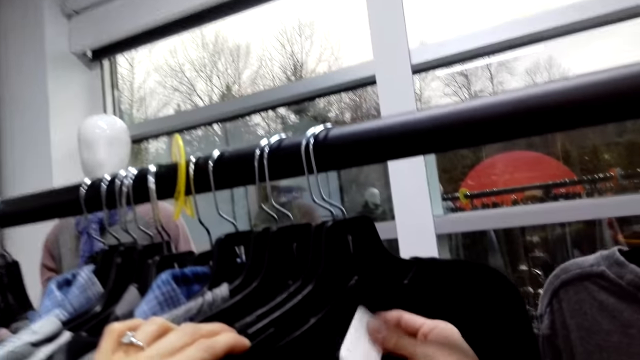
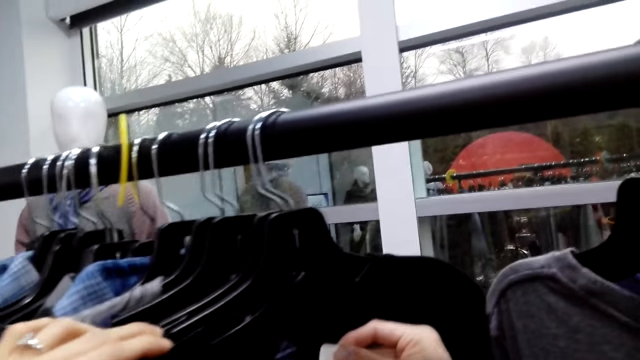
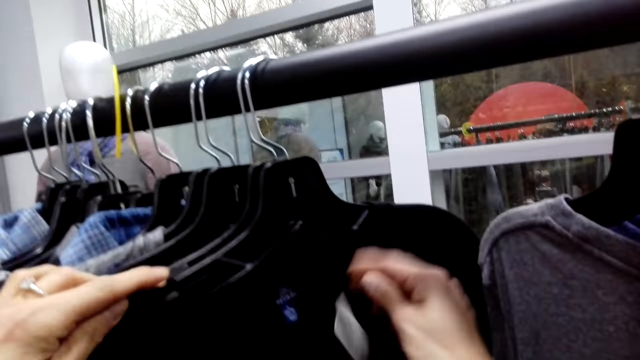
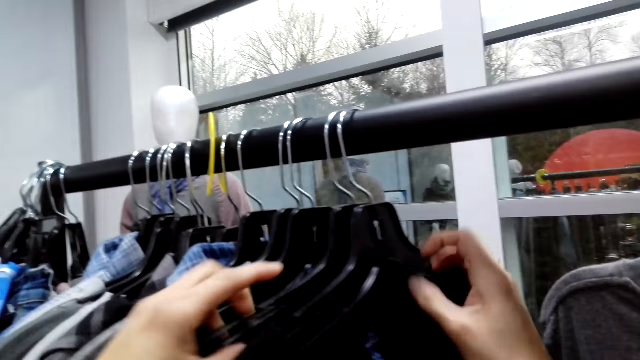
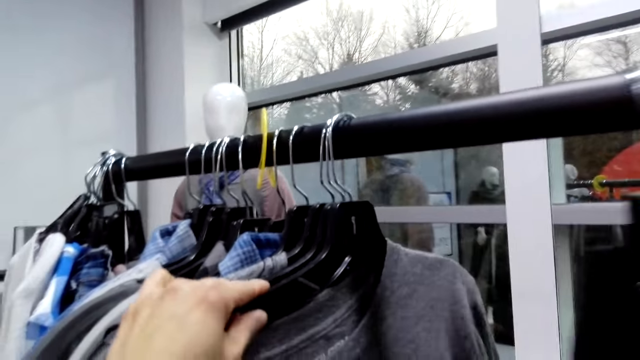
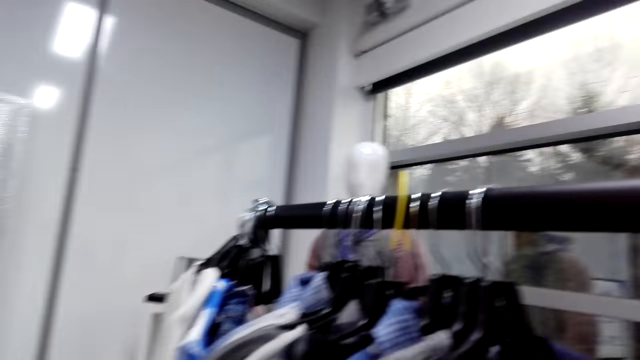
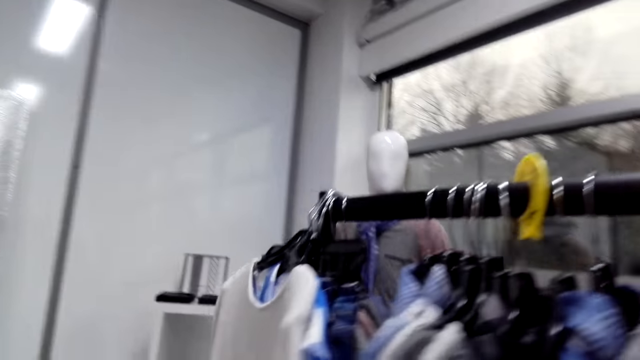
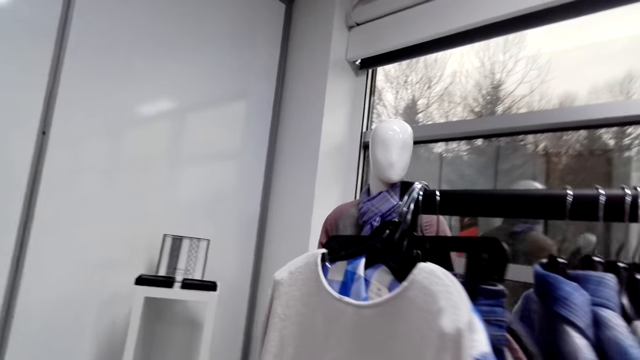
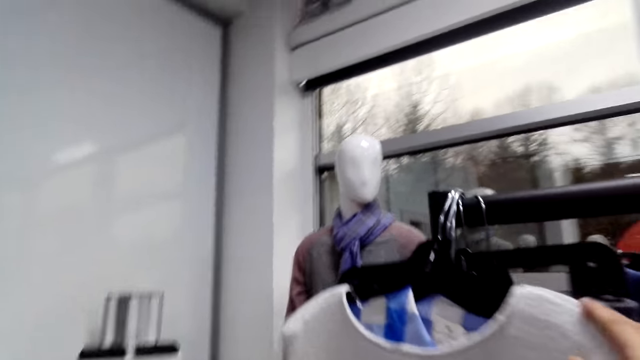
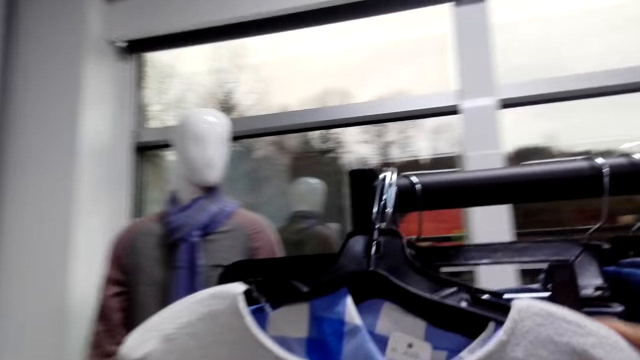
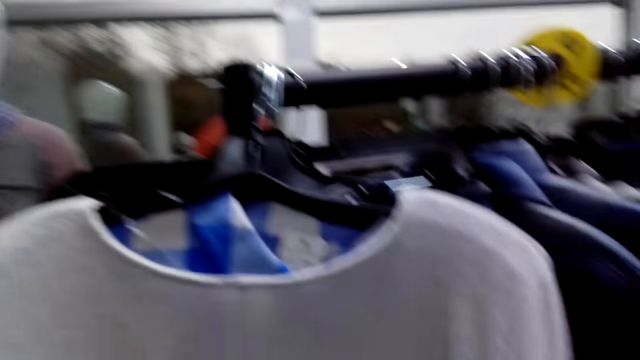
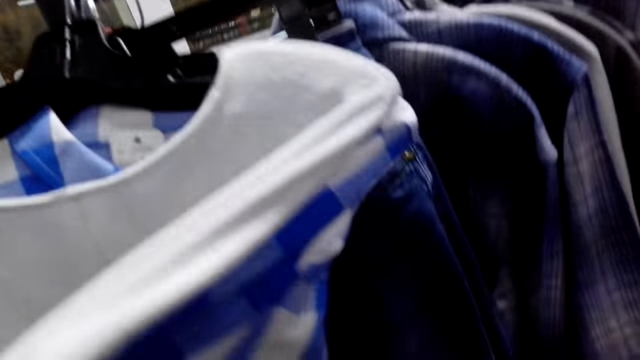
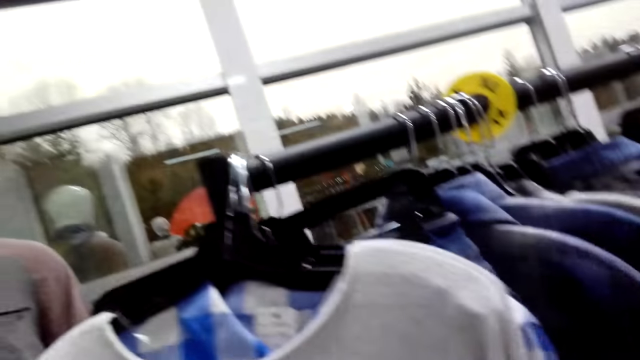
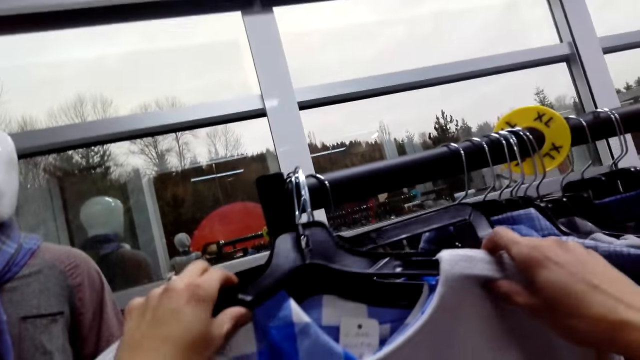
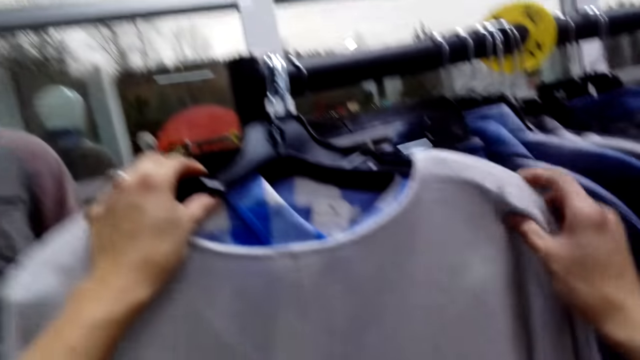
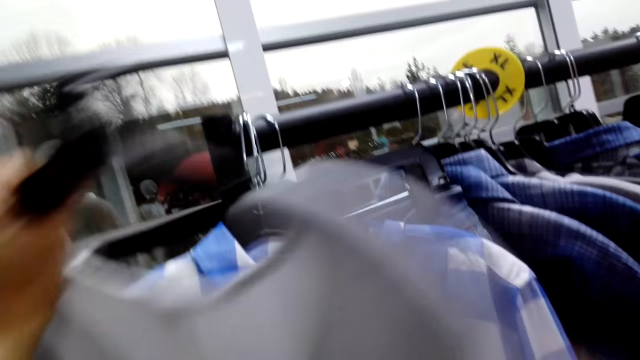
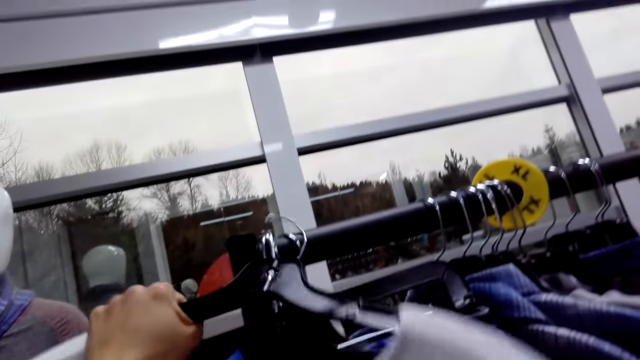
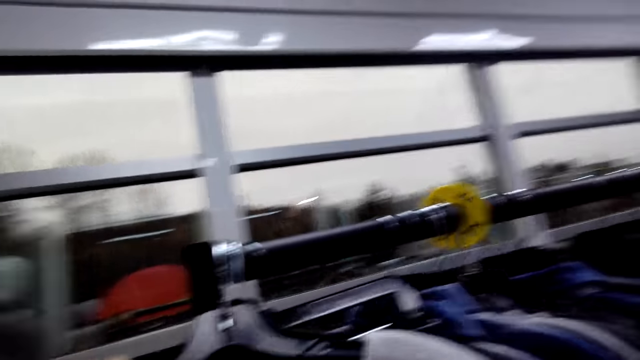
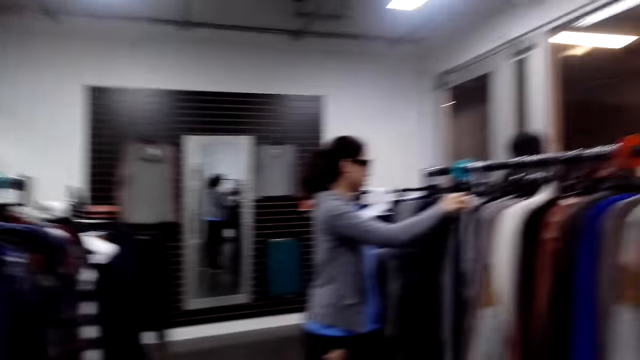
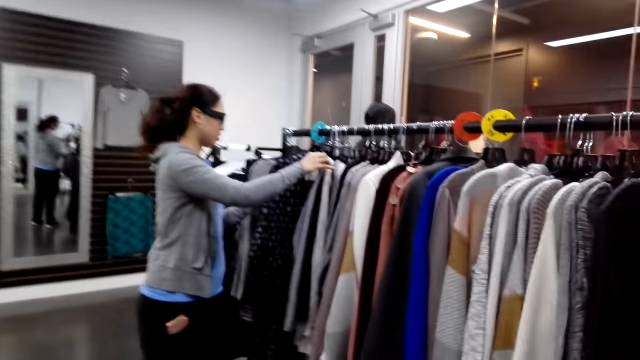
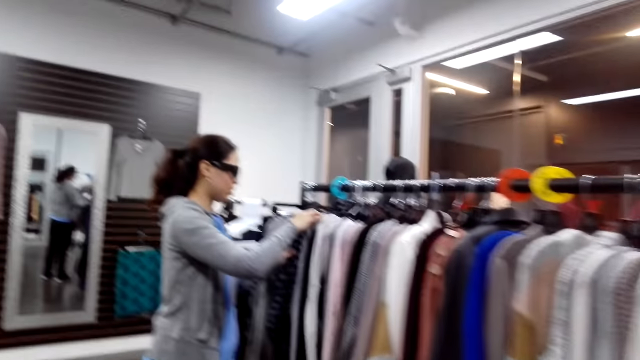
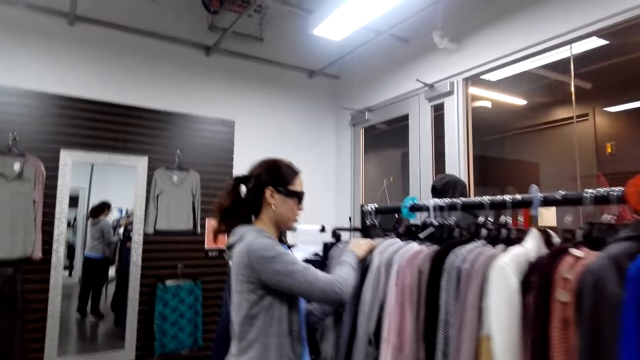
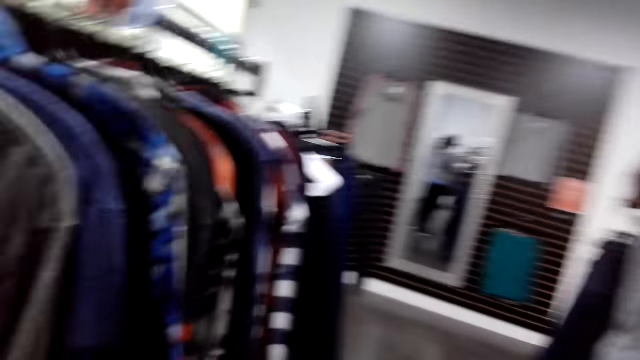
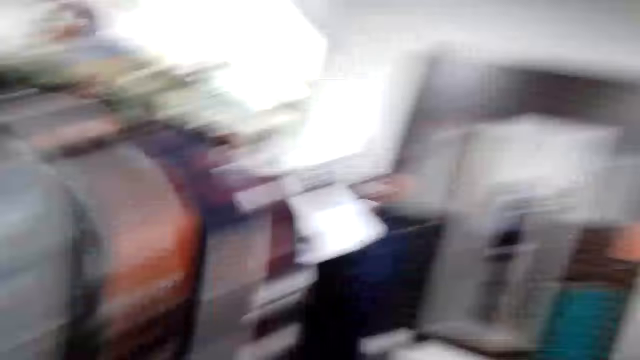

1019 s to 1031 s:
The camera wearer looks at the label. They move forward. They look at some clothes. They remove a cloth from the clothes rack. They put the cloth back on the clothes rack. A woman goes through the hanged clothes. The camera wearer walks towards the woman. They move around.

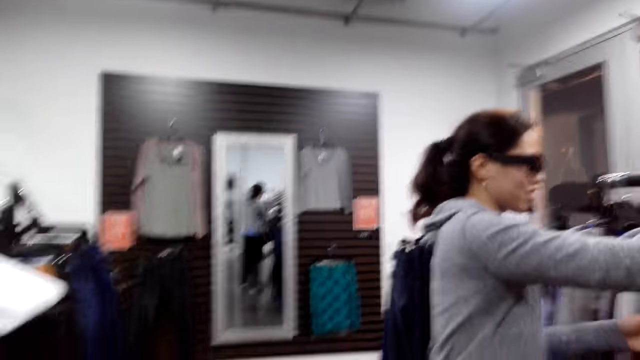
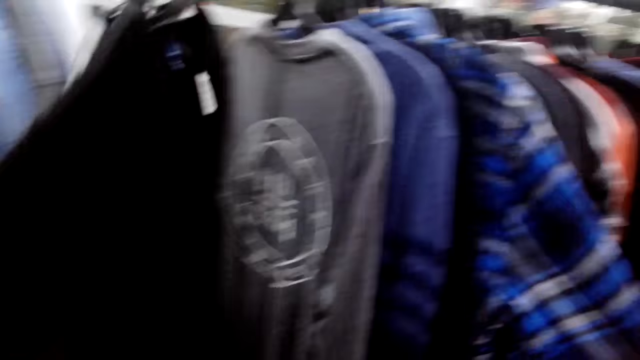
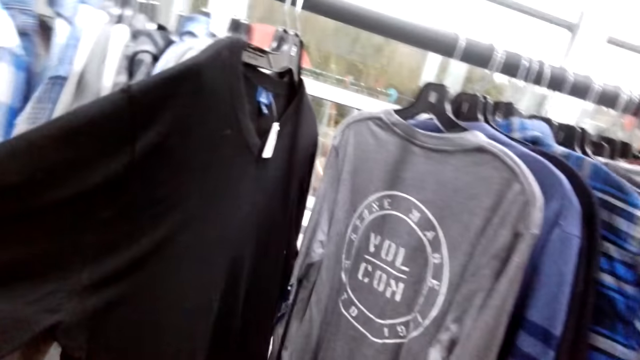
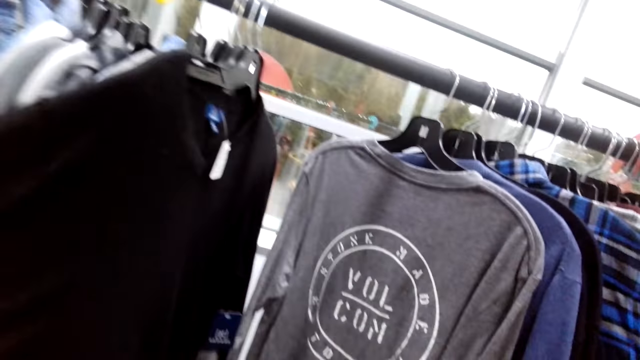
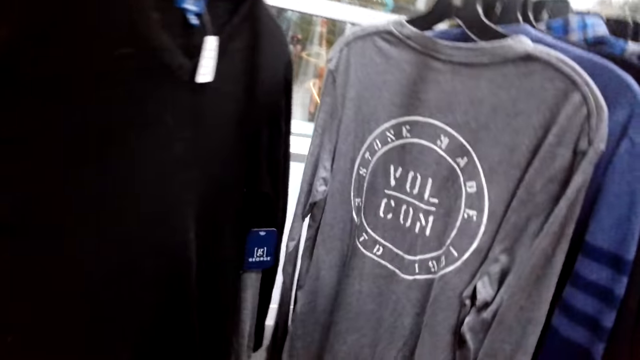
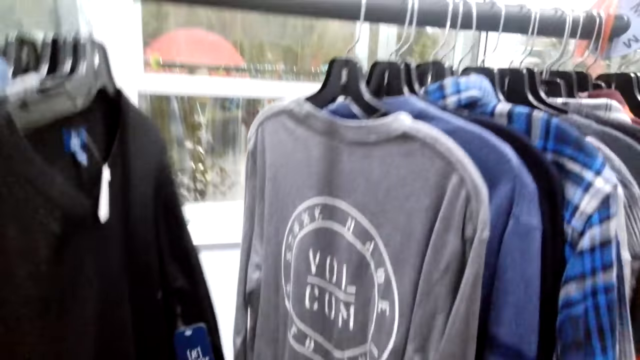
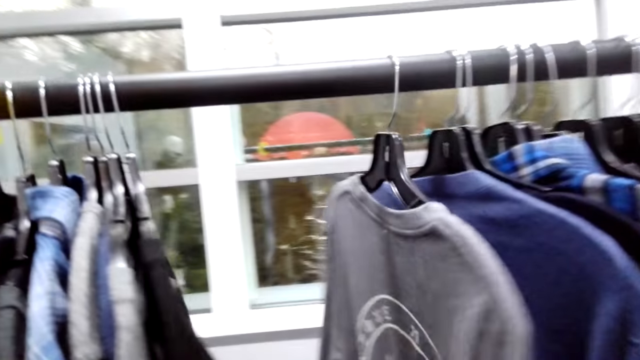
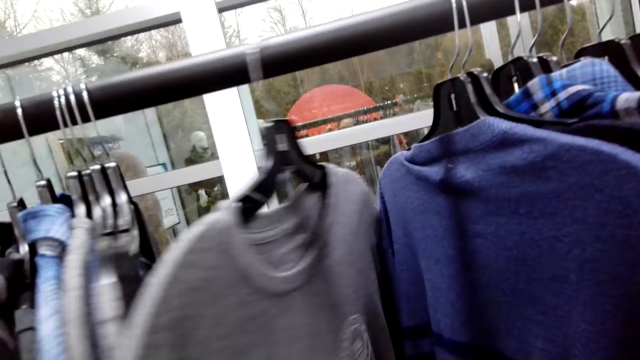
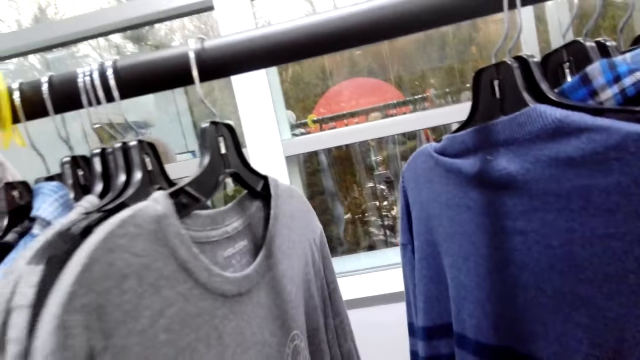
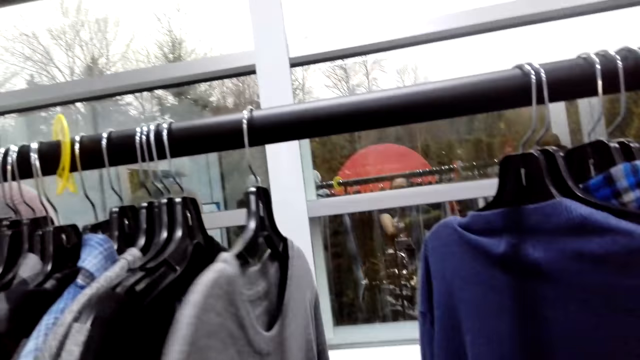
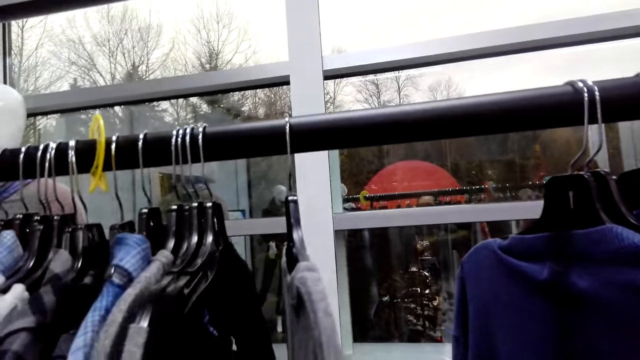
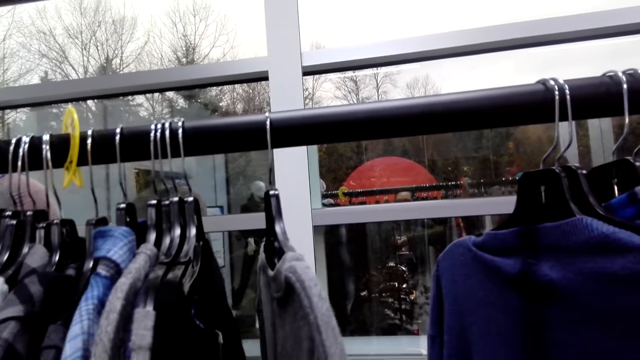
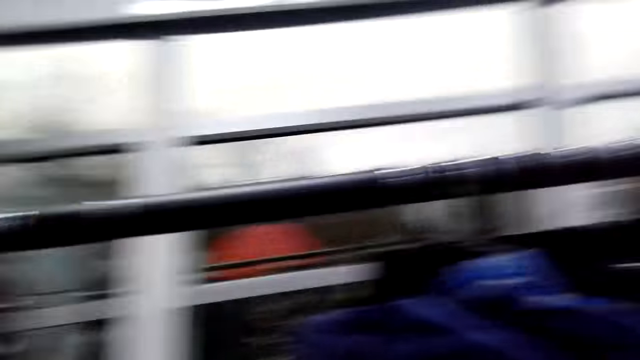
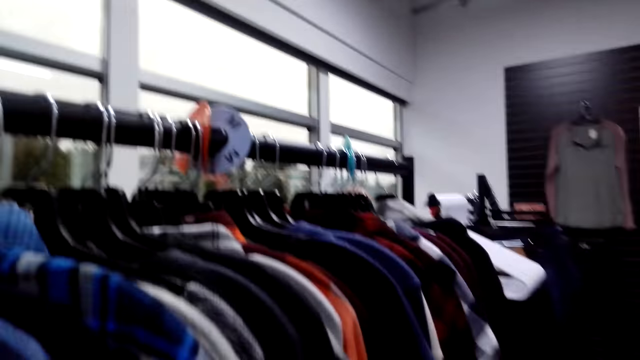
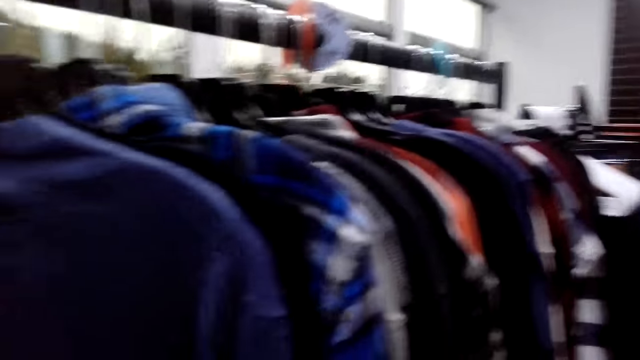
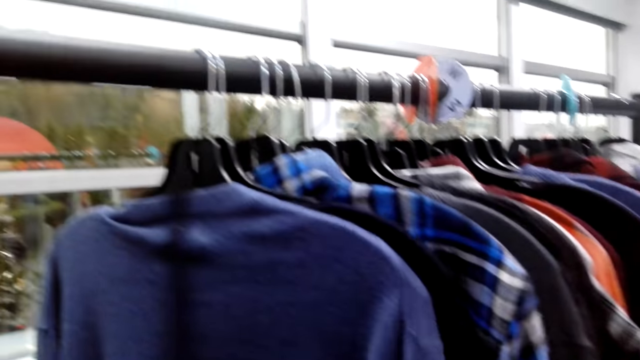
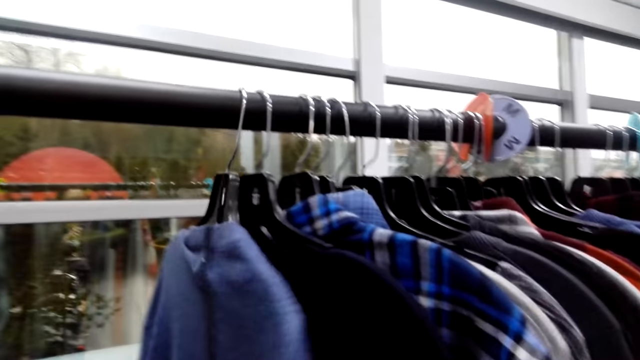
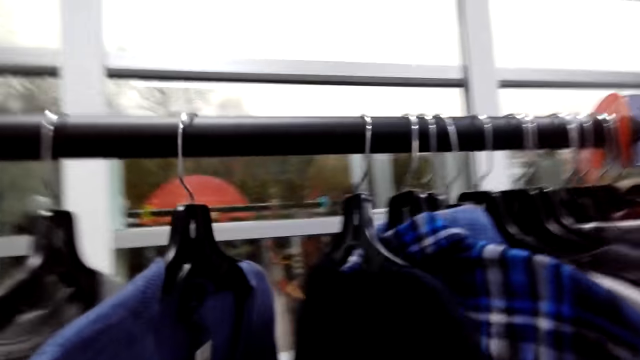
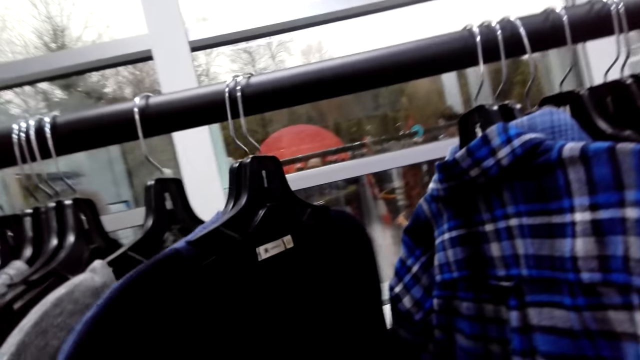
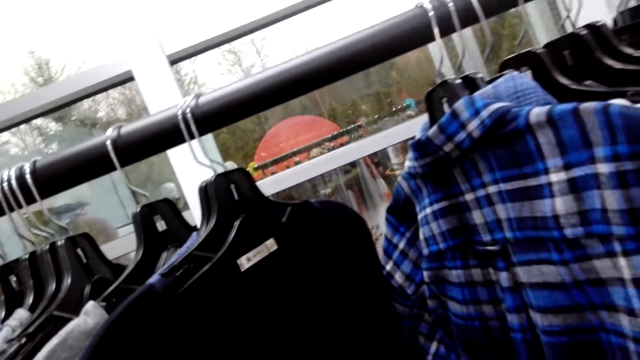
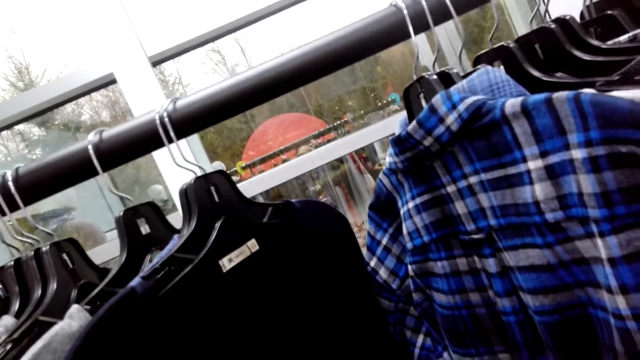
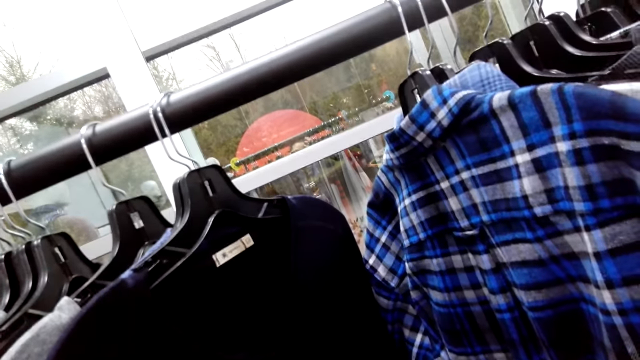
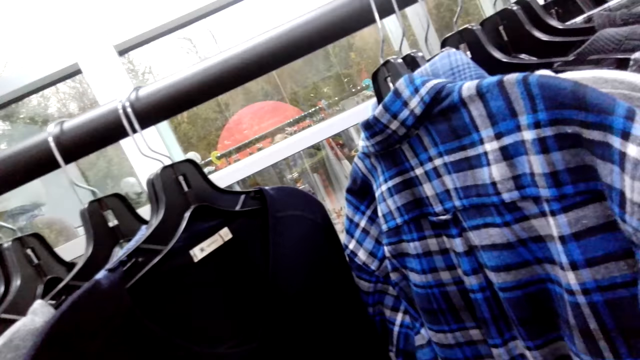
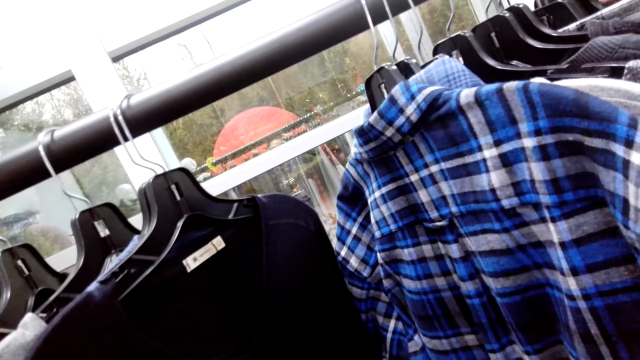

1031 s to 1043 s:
The camera wearer looks through the hanged sweat shirts. They look through the hanged shirts and converse with the woman.
